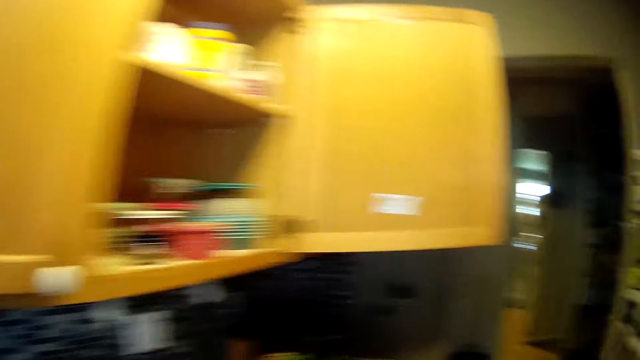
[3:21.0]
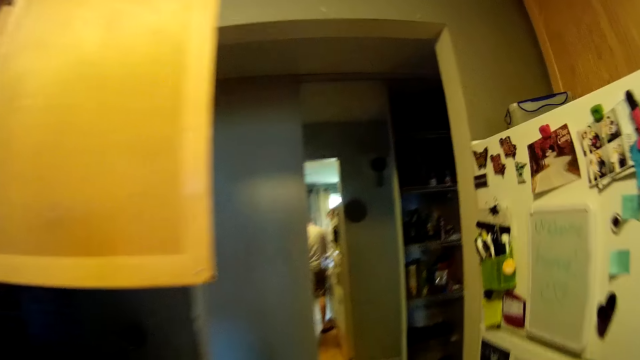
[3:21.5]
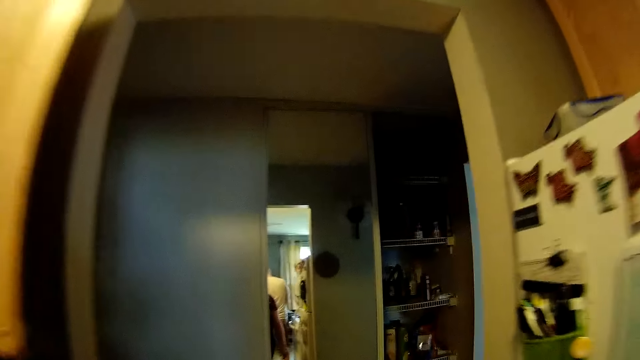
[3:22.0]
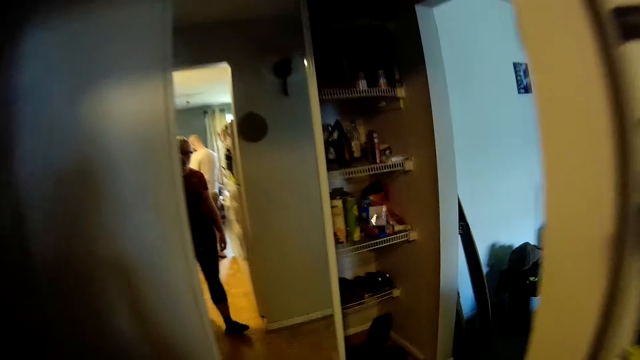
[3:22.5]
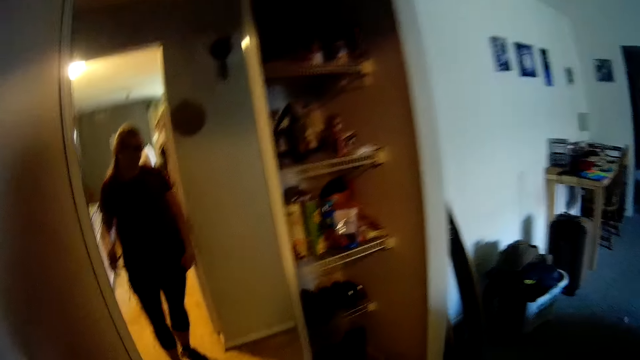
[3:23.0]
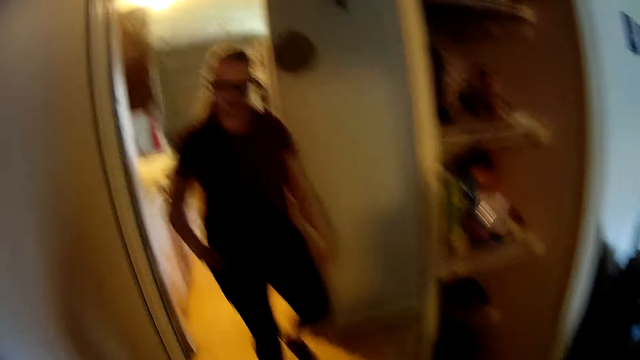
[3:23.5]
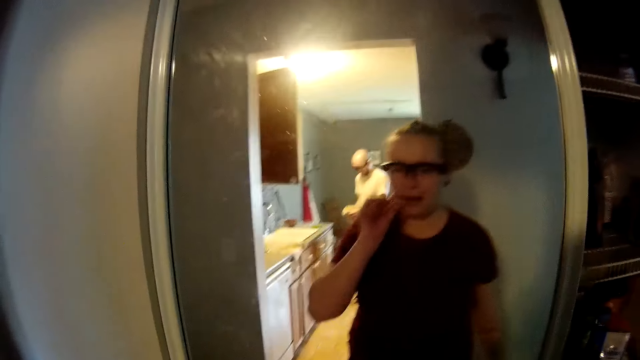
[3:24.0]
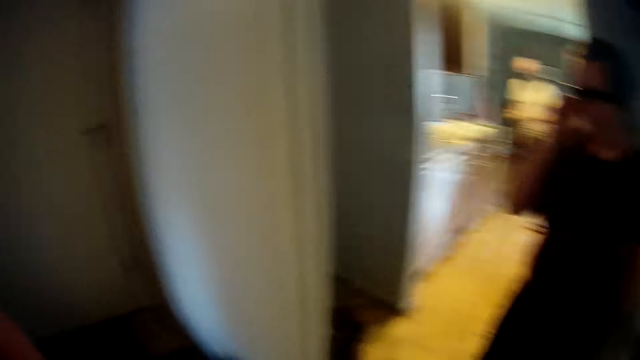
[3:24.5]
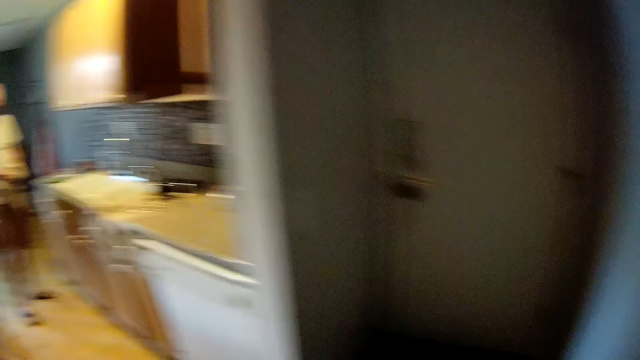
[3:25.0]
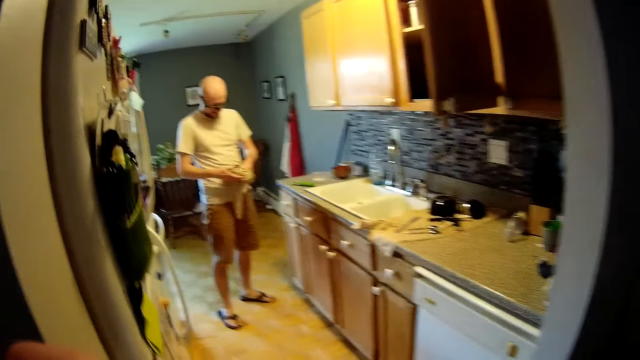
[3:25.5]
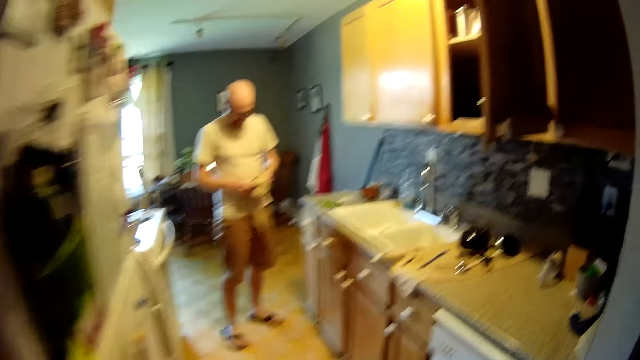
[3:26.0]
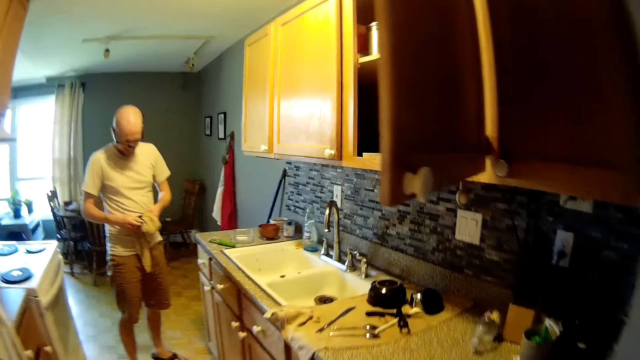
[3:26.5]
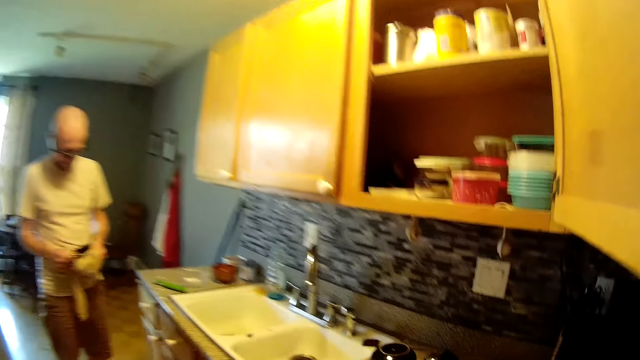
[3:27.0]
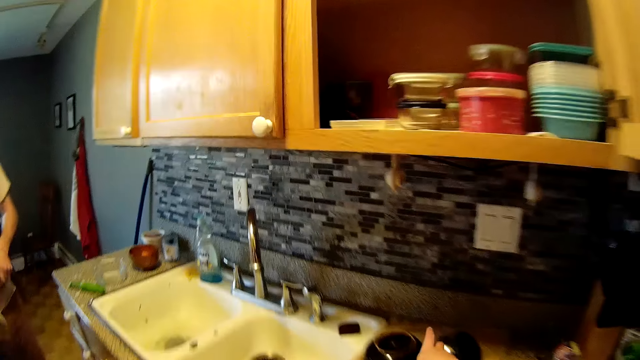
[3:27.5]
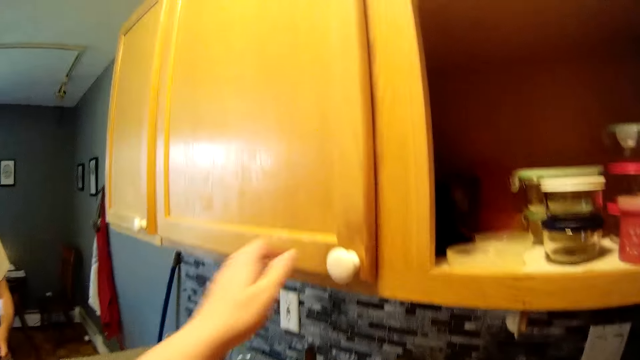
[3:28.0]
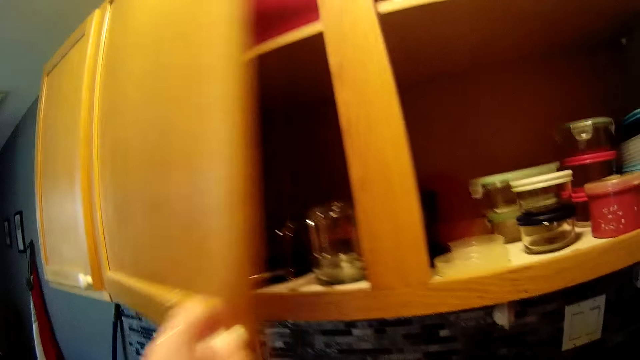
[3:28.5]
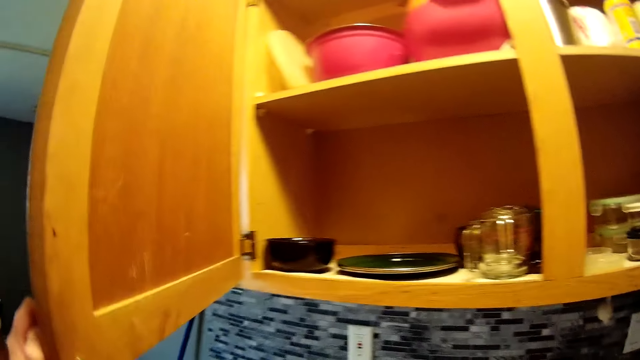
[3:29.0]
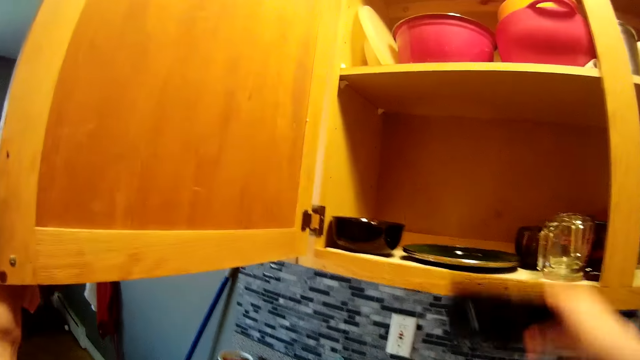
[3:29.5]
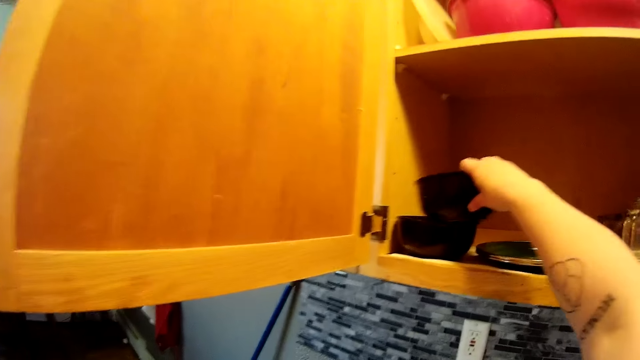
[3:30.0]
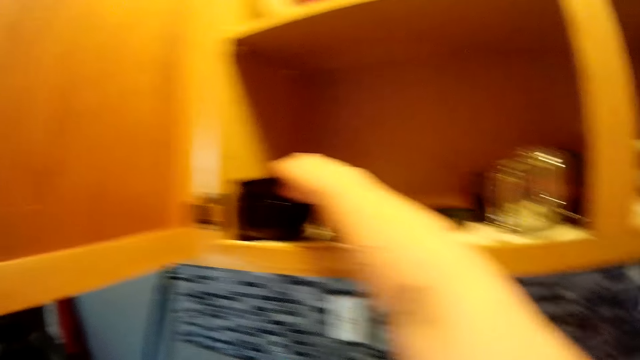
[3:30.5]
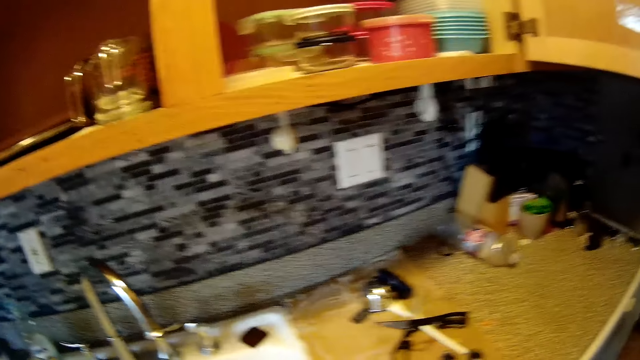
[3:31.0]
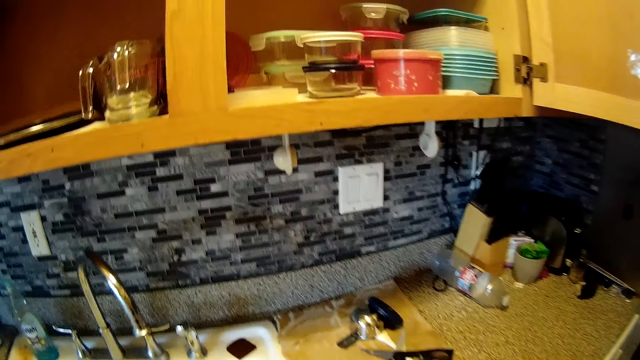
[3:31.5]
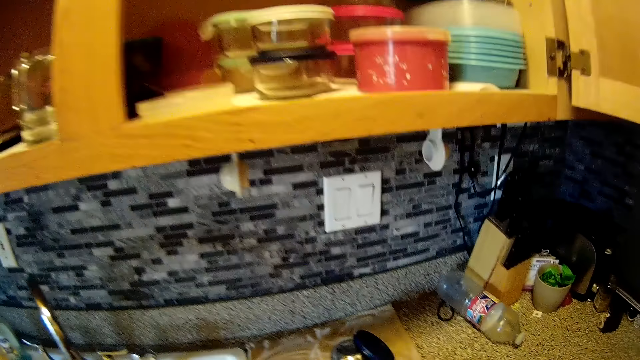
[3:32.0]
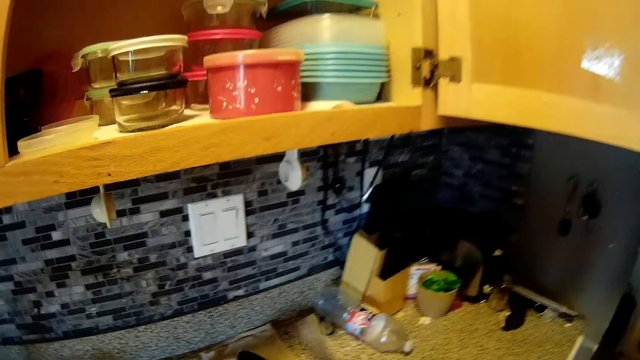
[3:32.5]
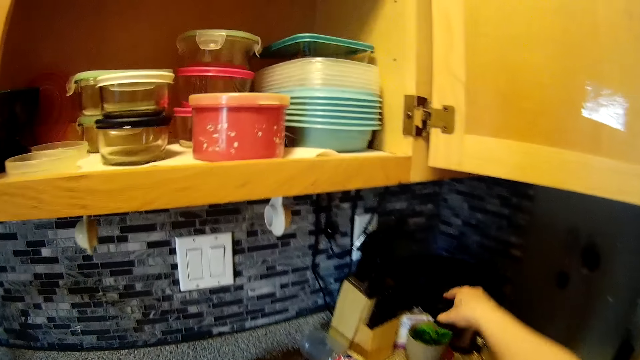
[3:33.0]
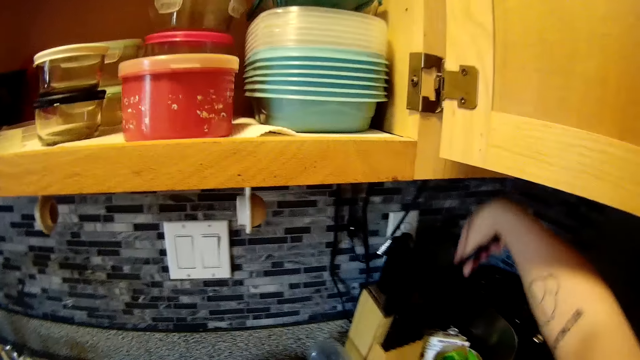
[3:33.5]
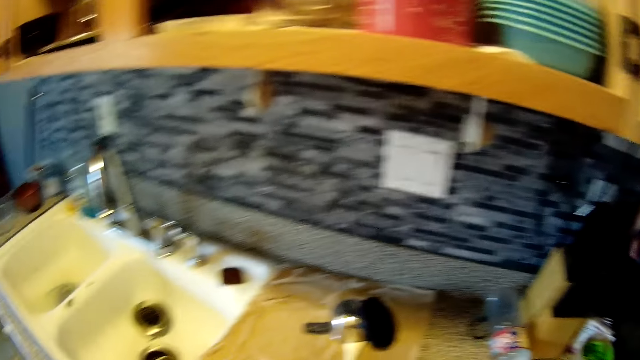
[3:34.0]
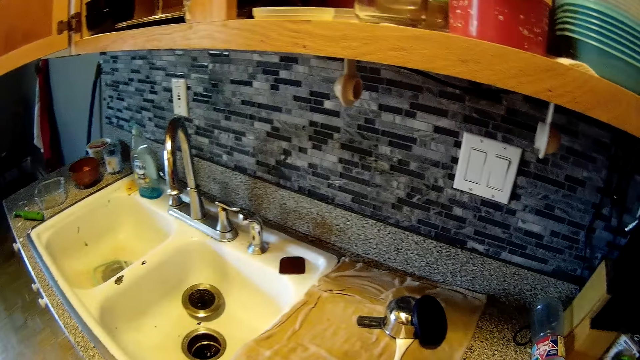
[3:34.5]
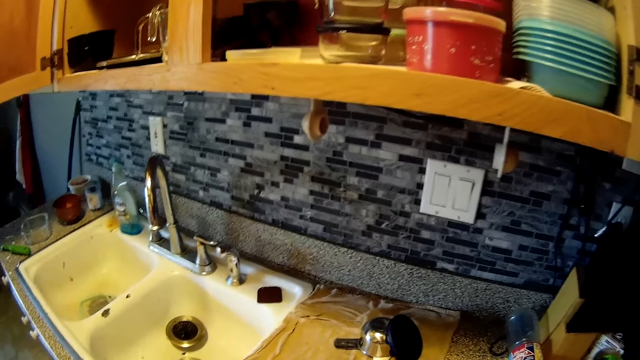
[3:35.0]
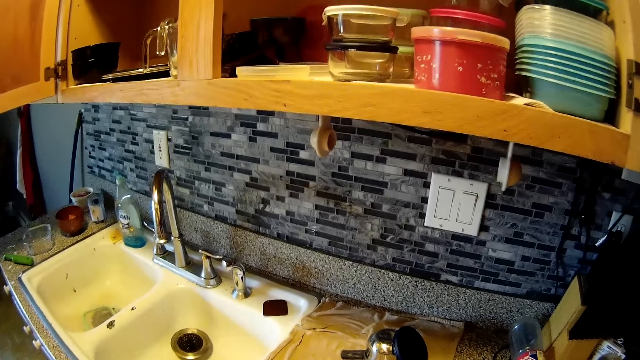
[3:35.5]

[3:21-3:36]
The camera wearer interacts with a man. She walks to the mirror. The man wipes a bowl plate in his right hand with the towel in his left hand. The camera wearer walks to the kitchen. She picks up the bowl plate from the kitchen countertop with her right hand. She opens the kitchen cabinet door with her left hand. She drops the bowl plate in her right hand inside the kitchen cabinet. She picks up a knife from the kitchen countertop with her right hand. She drops the knife into a knife block on the kitchen countertop with her right hand.

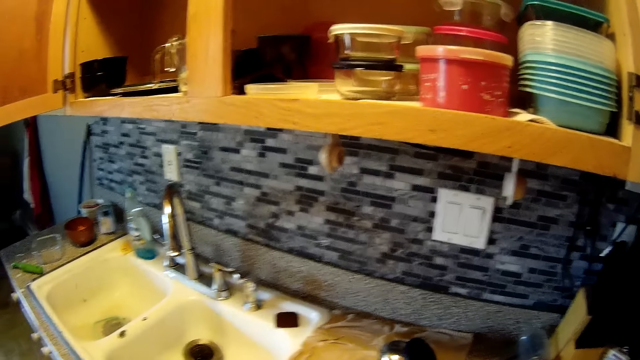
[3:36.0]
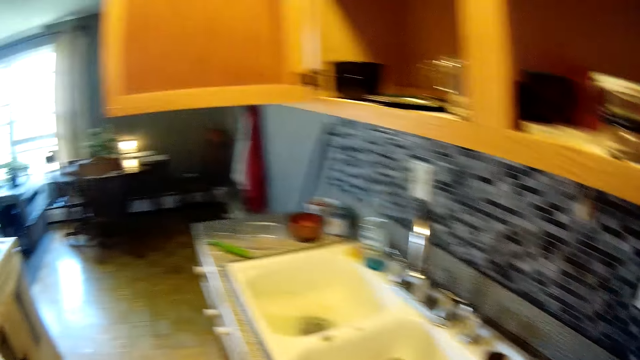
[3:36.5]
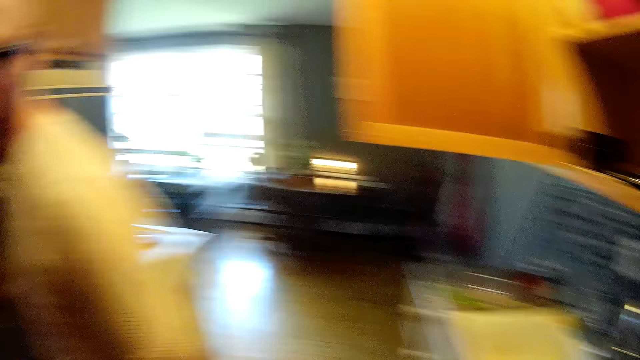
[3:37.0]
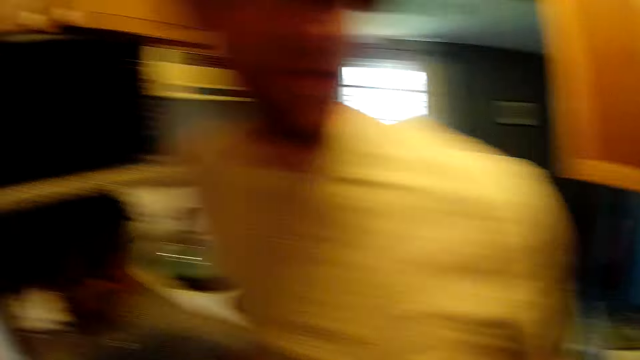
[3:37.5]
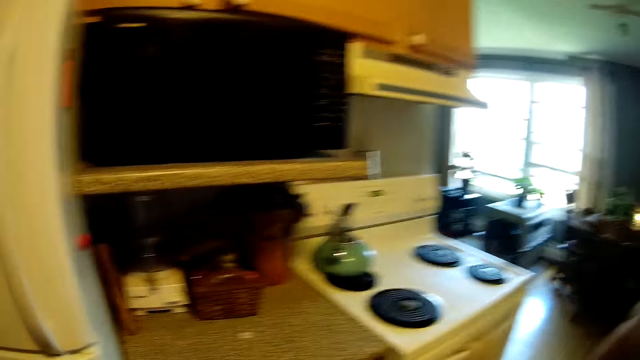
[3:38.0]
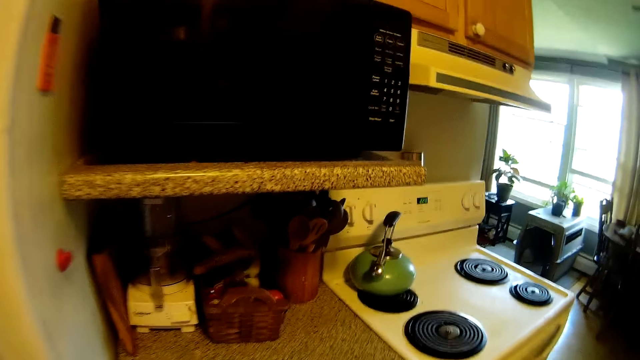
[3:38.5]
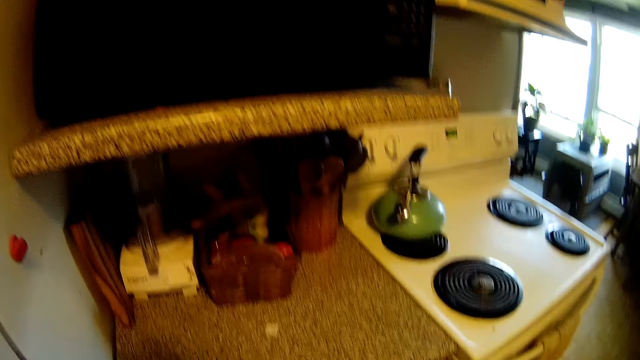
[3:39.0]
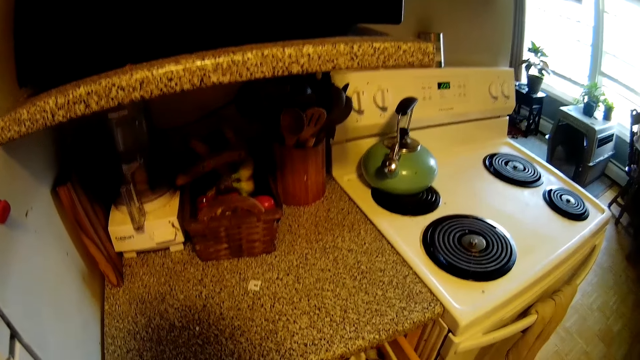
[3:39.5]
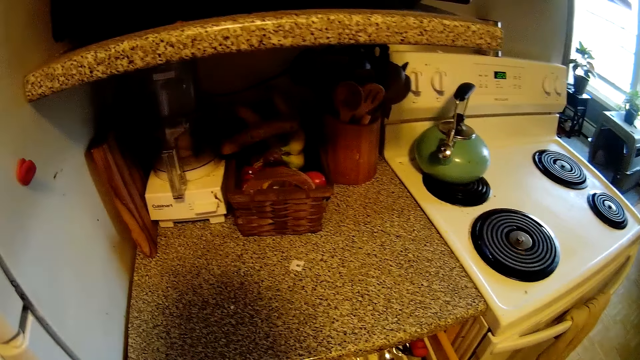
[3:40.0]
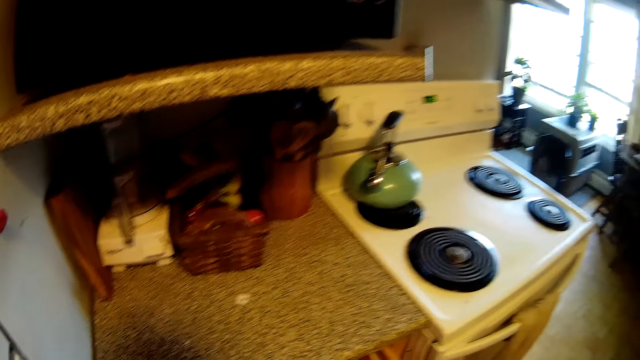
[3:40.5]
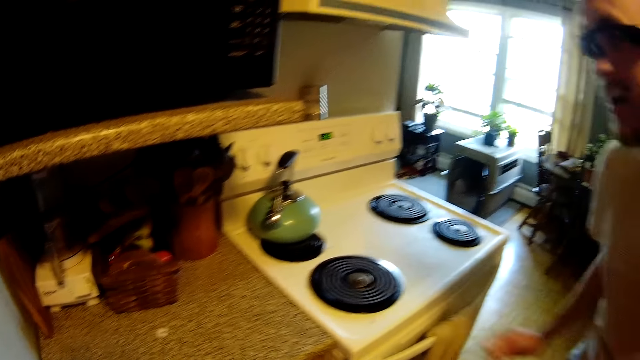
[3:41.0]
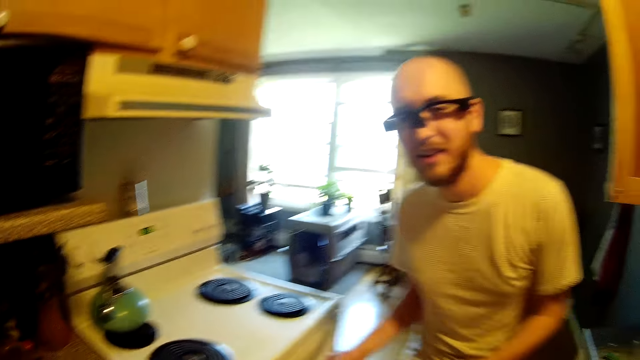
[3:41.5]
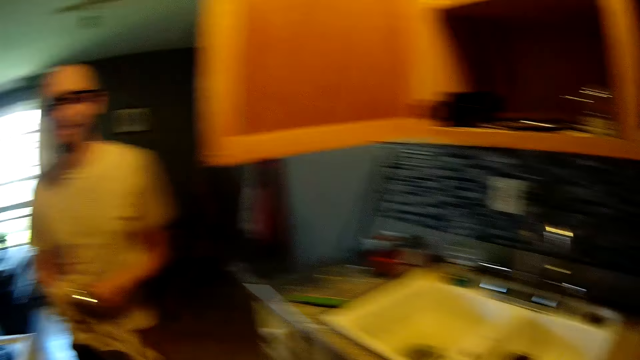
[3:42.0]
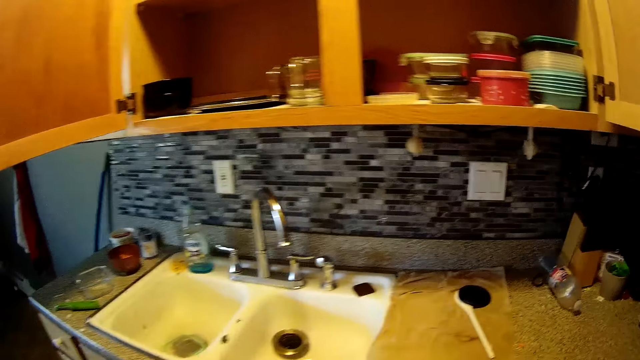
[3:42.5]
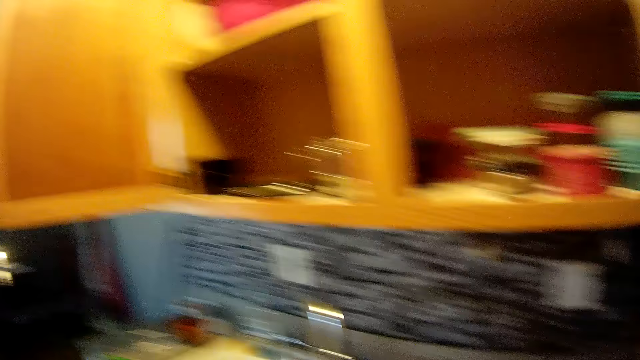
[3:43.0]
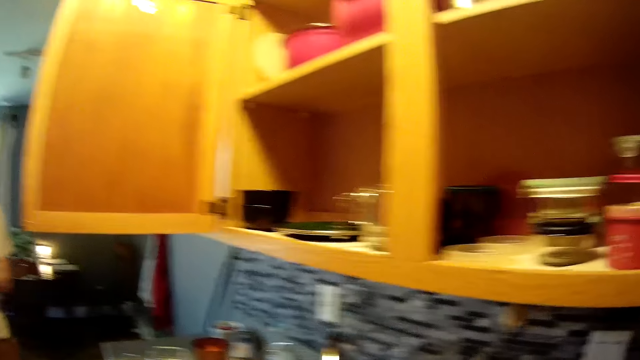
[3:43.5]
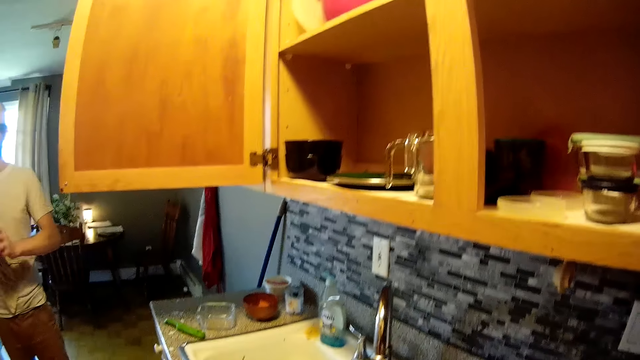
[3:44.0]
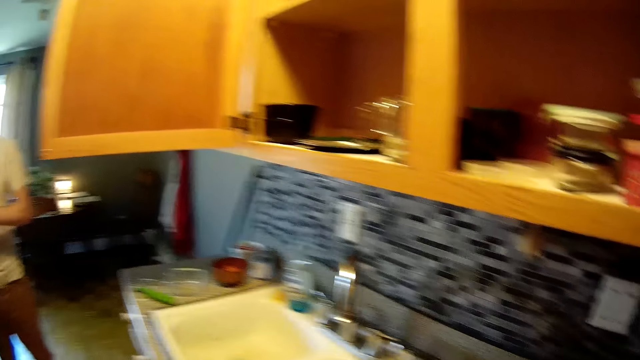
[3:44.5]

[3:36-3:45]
The camera wearer looks around. She opens a kitchen cabinet drawer with her right hand. She drops a spoon in her right hand into the cabinet drawer. The man picks up a towel on a gas cooker with his right hand. He wipes an aluminium bowl in his left hand with the towel in his right hand.
